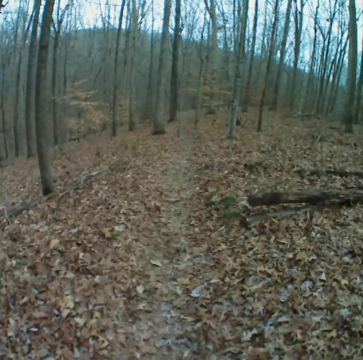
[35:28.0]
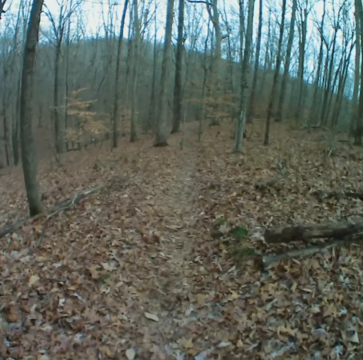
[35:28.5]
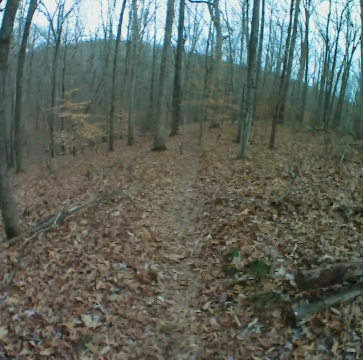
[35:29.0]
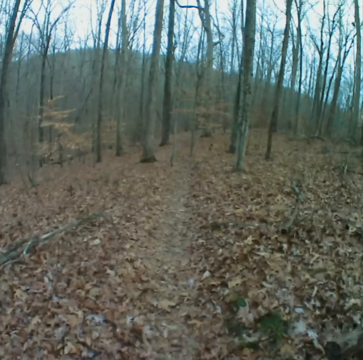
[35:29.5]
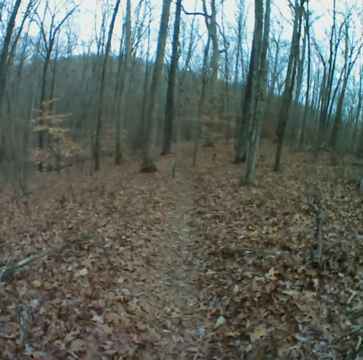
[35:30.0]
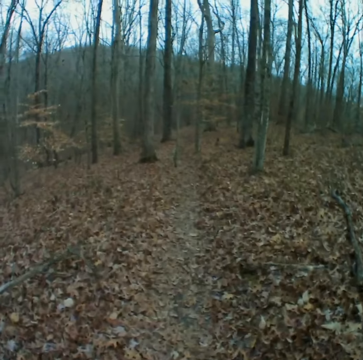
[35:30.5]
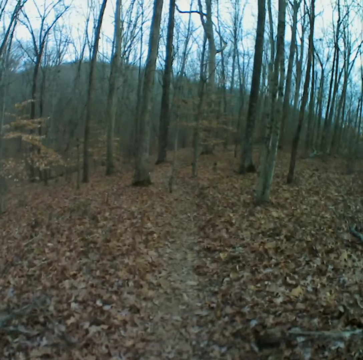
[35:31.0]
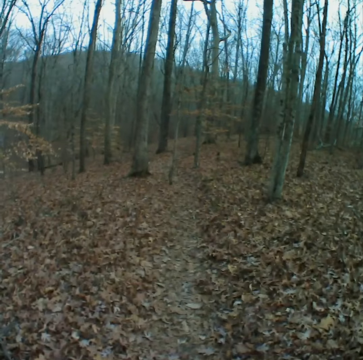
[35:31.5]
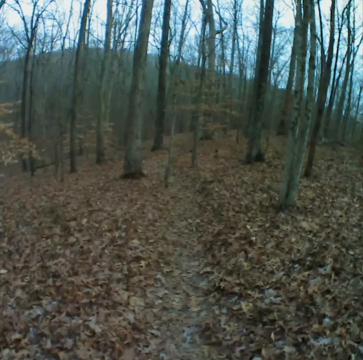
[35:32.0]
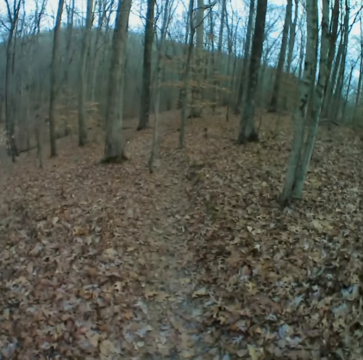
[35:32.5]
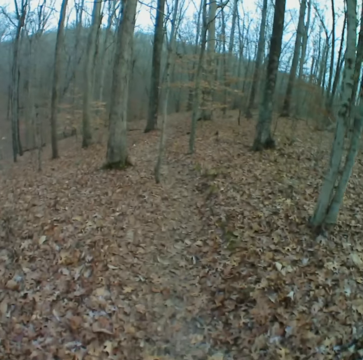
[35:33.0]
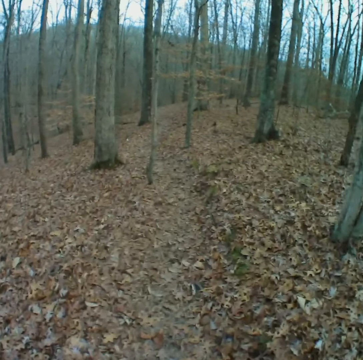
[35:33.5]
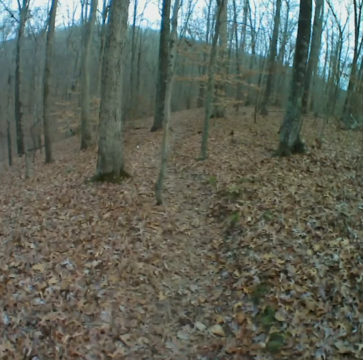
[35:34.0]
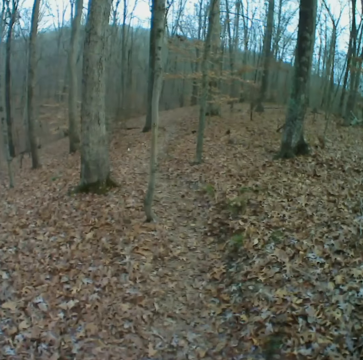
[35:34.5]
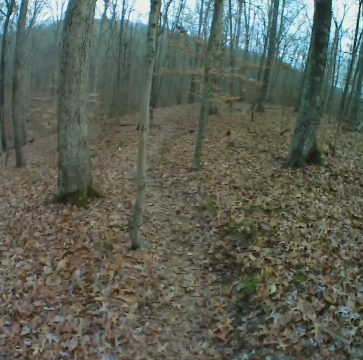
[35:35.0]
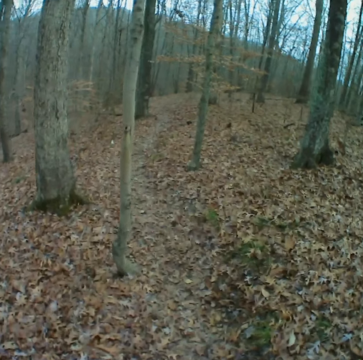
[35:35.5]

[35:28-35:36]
The camera wearer walks on the road in the forest.

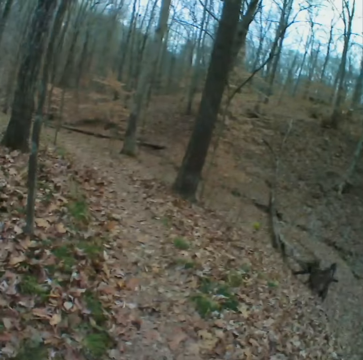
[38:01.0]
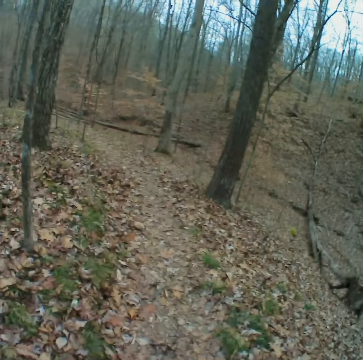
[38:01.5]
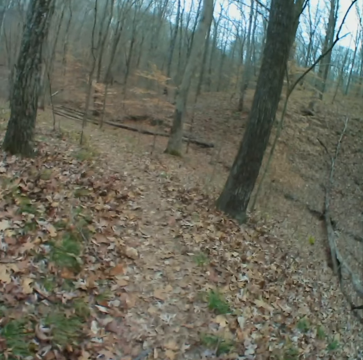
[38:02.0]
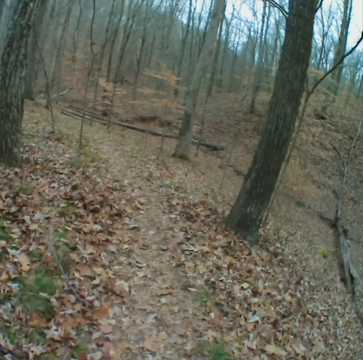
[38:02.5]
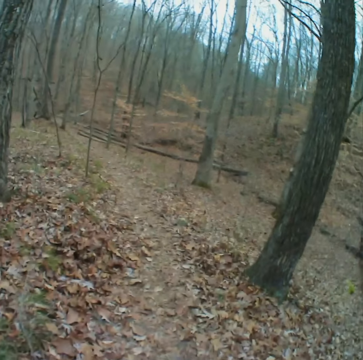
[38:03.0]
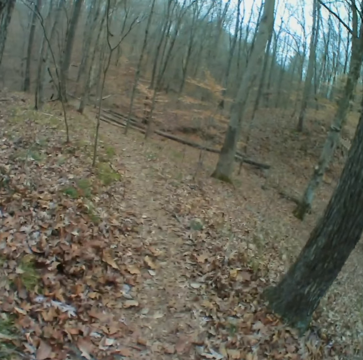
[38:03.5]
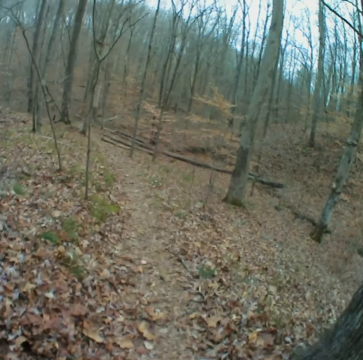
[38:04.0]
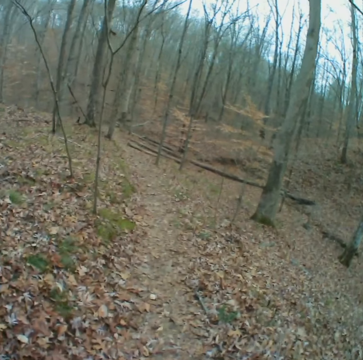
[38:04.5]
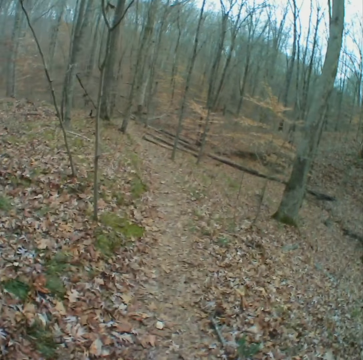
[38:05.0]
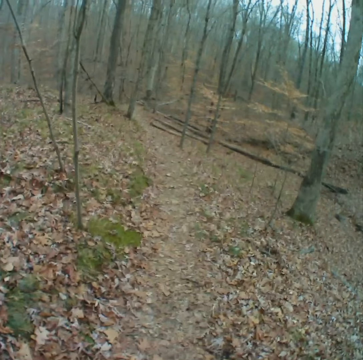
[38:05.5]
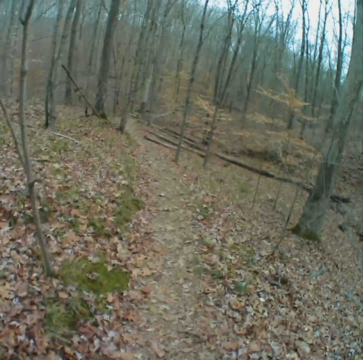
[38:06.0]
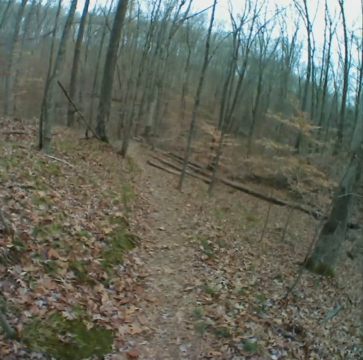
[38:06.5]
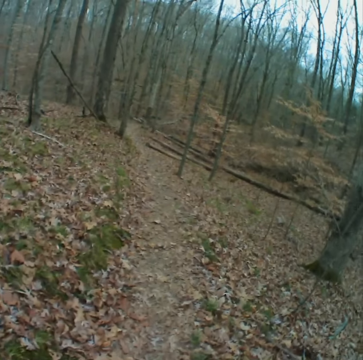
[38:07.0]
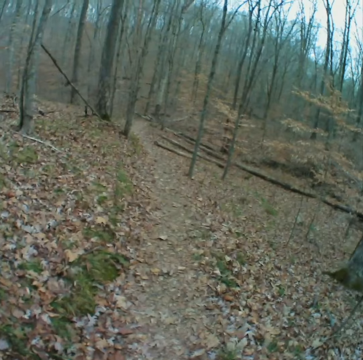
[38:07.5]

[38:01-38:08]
The camera wearer walks down in the forest.

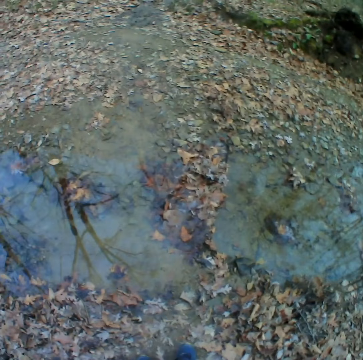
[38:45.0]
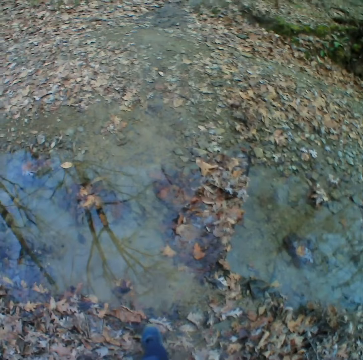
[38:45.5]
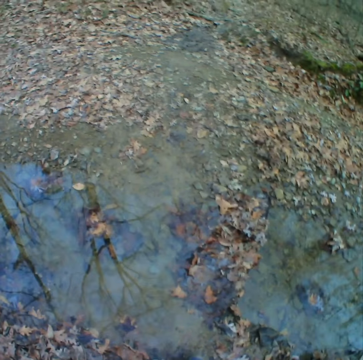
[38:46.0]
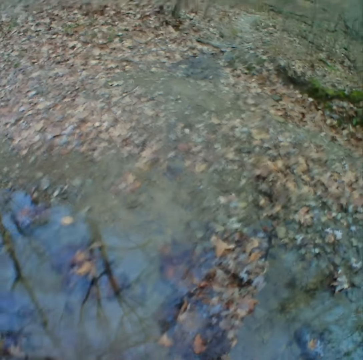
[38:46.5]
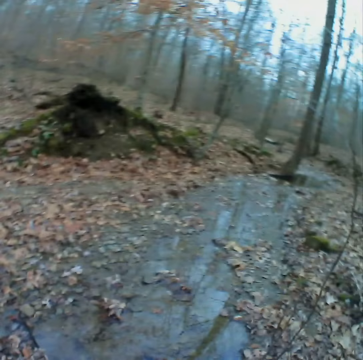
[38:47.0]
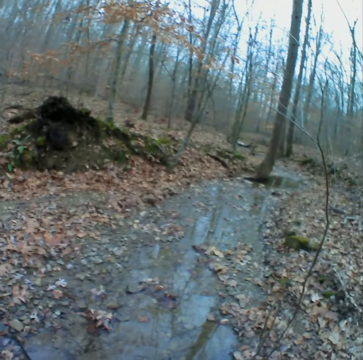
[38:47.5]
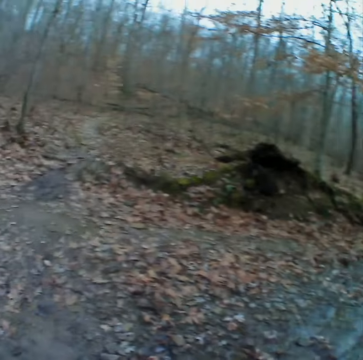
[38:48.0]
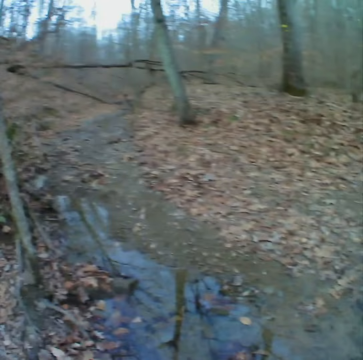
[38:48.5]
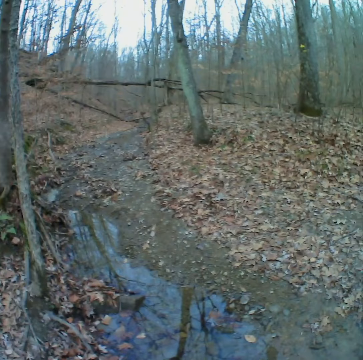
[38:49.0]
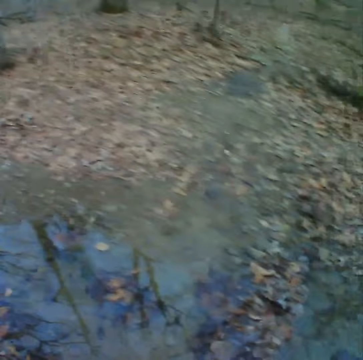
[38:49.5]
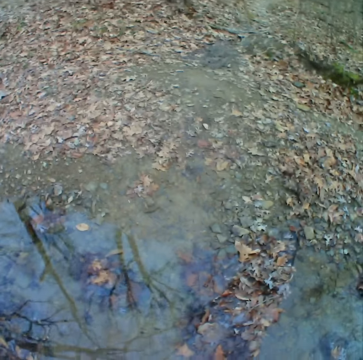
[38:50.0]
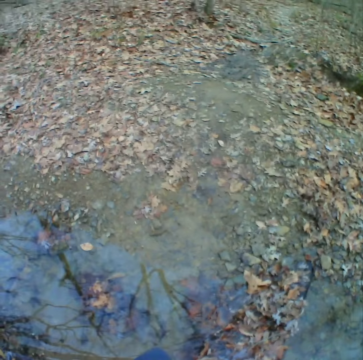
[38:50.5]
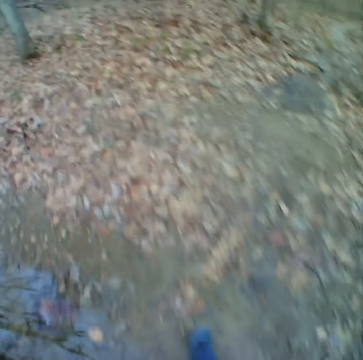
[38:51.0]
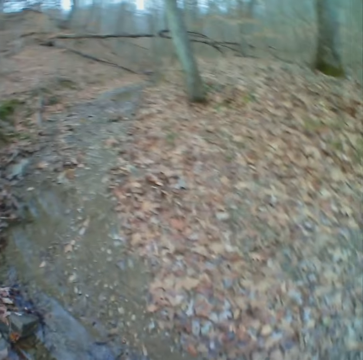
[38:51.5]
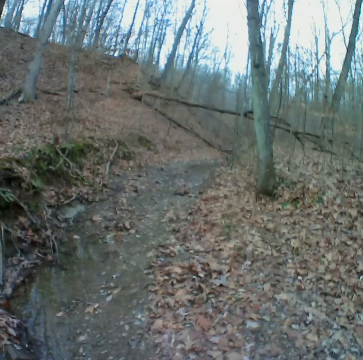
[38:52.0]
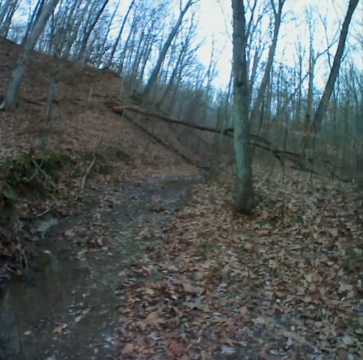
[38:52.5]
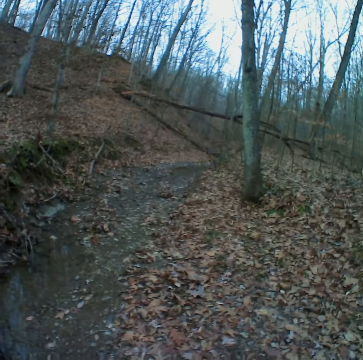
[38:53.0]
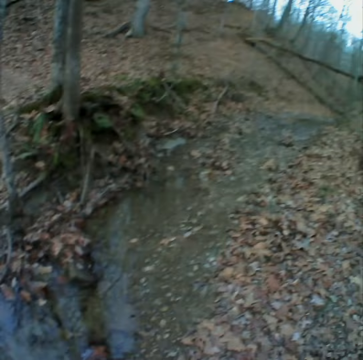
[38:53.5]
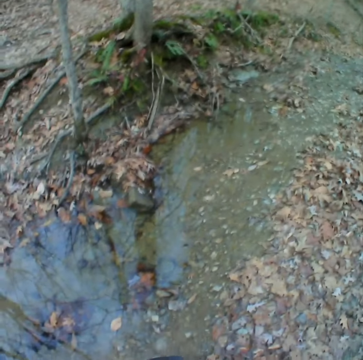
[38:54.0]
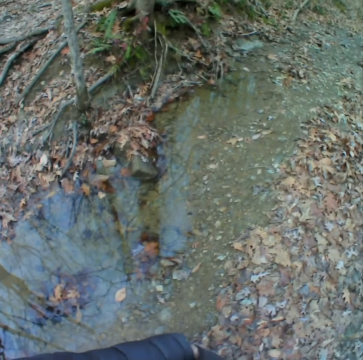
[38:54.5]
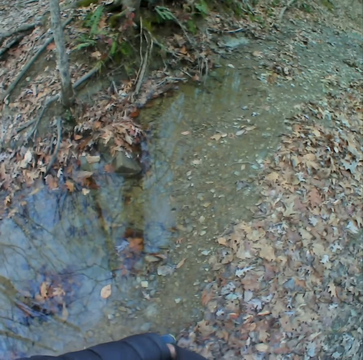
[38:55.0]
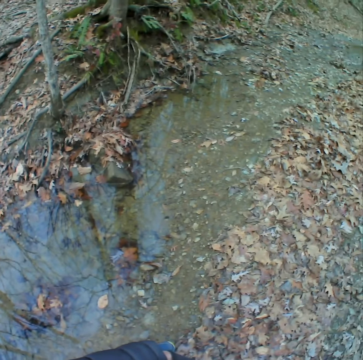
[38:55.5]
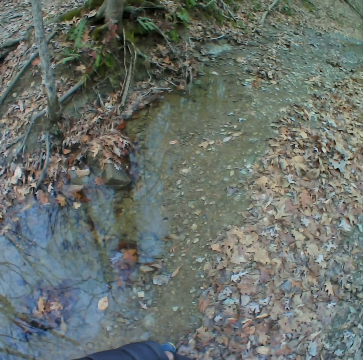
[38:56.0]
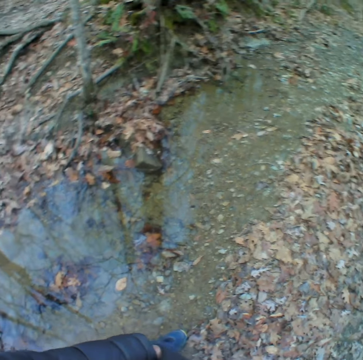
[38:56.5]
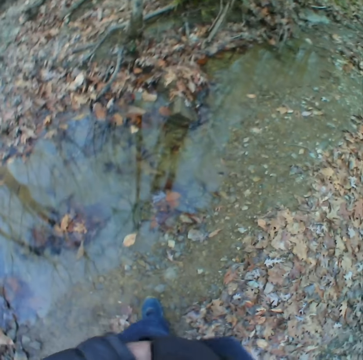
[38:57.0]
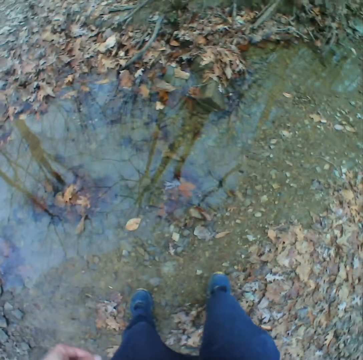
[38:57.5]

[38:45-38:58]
The camera wearer stands in the forest. They look at the stagnated water. They cross the stagnant water. They walk in the forest. They look at the stagnated water.

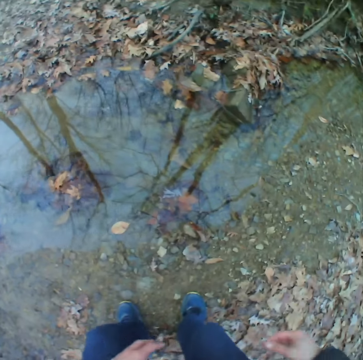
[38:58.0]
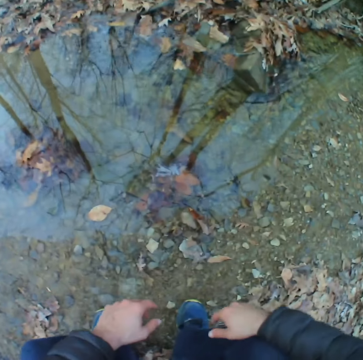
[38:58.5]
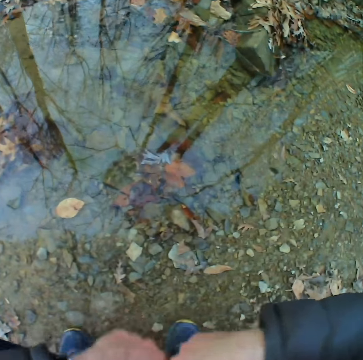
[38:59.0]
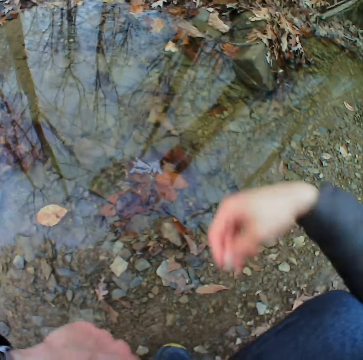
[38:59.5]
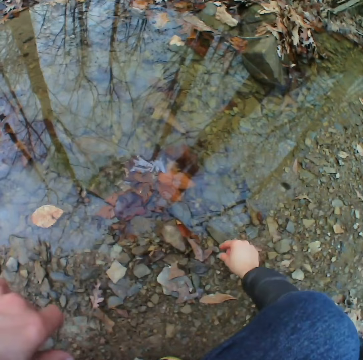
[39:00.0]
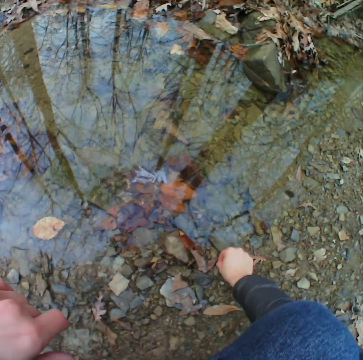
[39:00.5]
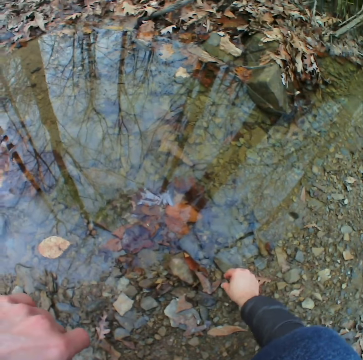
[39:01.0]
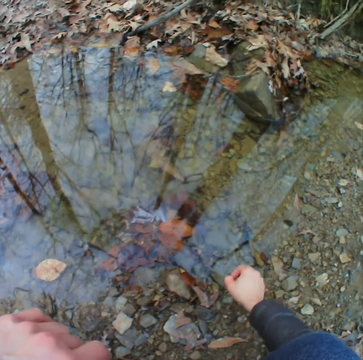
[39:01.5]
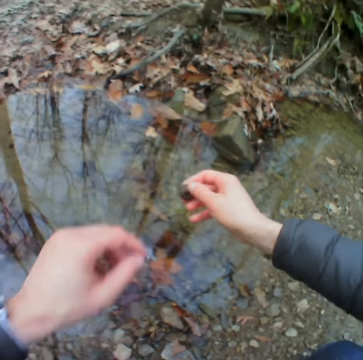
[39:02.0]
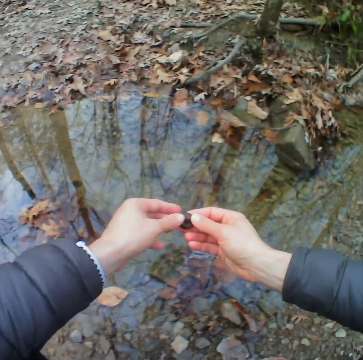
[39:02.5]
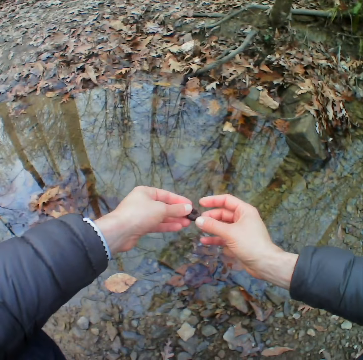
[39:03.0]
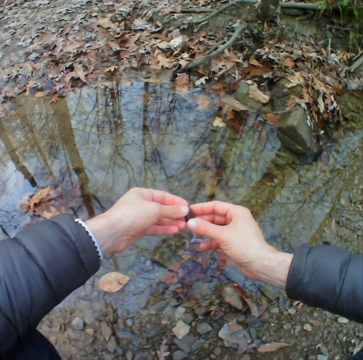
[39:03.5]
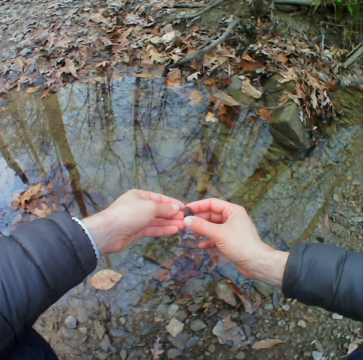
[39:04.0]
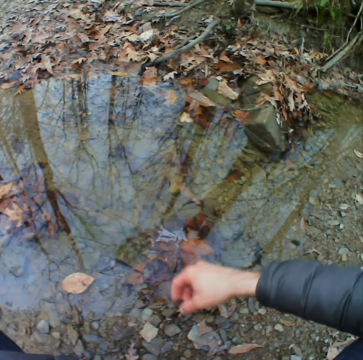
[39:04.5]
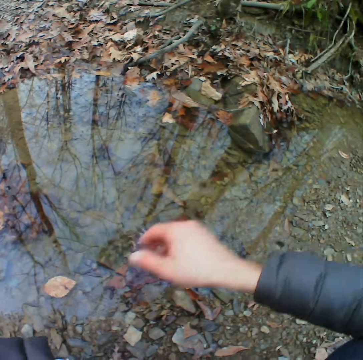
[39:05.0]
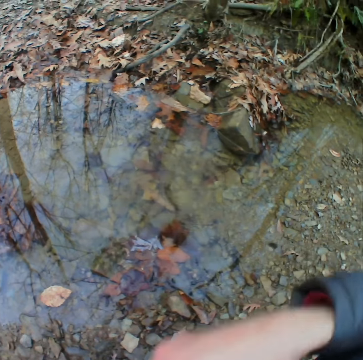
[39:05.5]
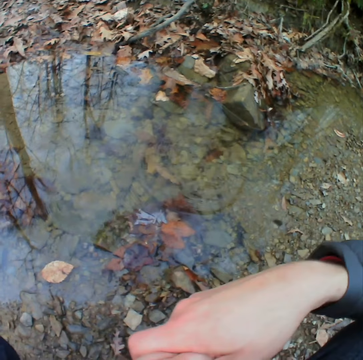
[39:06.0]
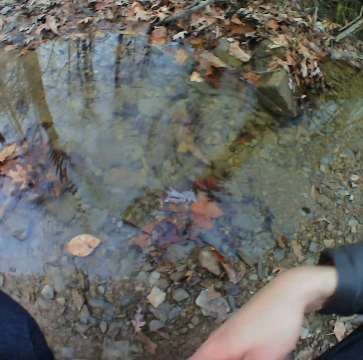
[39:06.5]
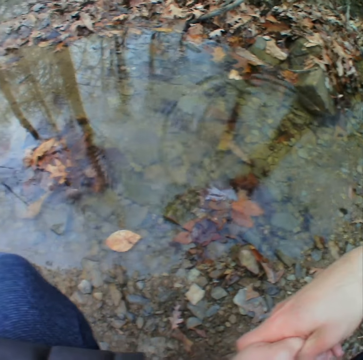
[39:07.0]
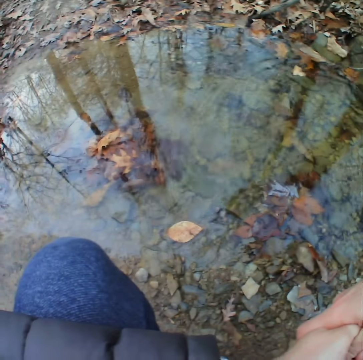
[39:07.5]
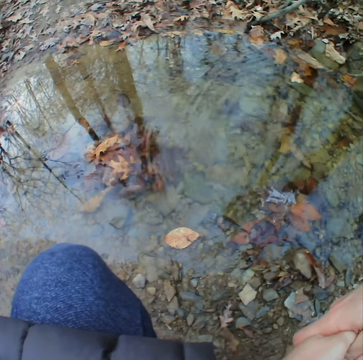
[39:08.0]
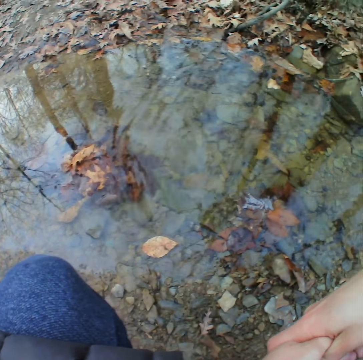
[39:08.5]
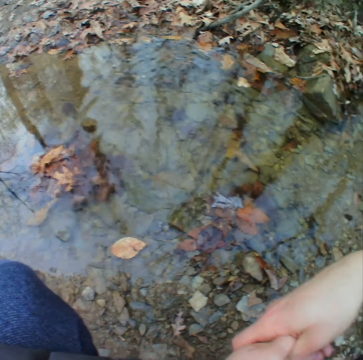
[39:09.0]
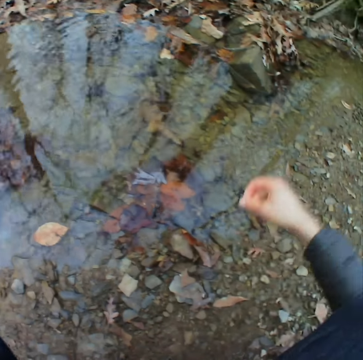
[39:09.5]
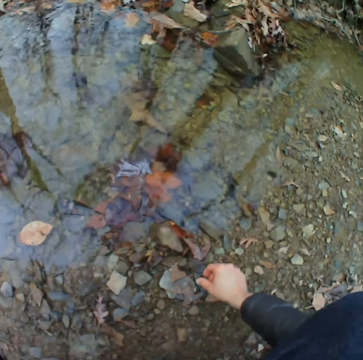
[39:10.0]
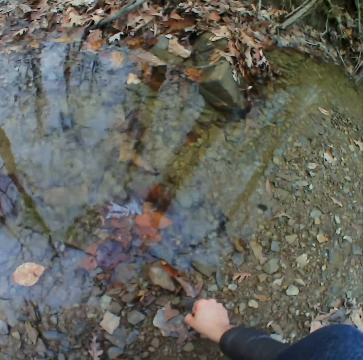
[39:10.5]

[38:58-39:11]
The camera wearer bends down. They pick up a stone. They throw the stone. They bend down.
